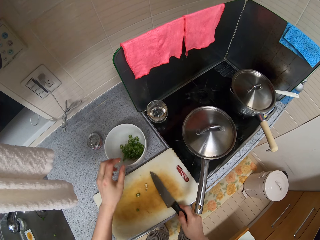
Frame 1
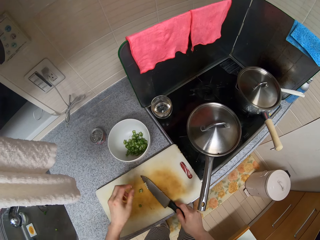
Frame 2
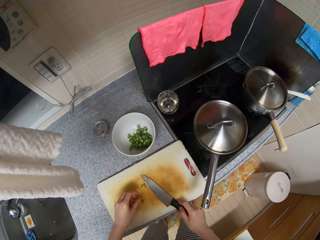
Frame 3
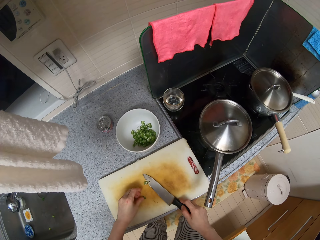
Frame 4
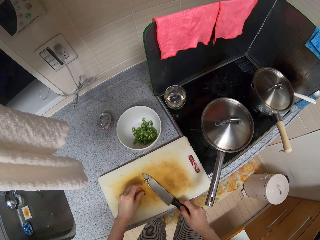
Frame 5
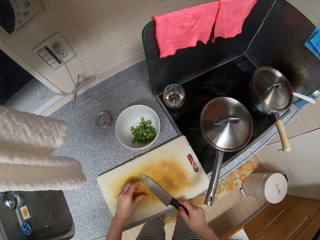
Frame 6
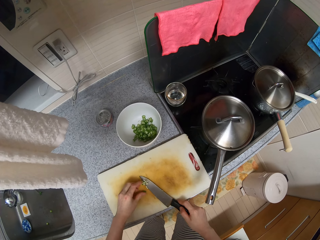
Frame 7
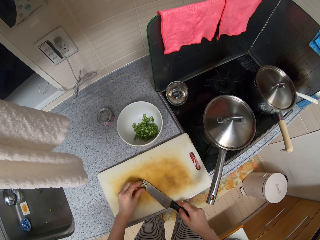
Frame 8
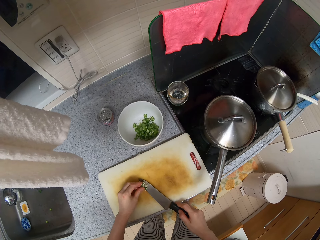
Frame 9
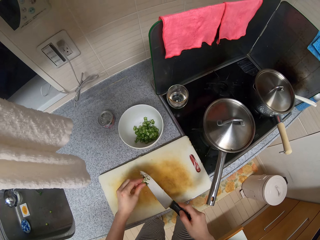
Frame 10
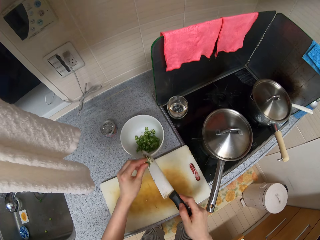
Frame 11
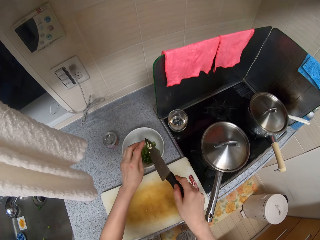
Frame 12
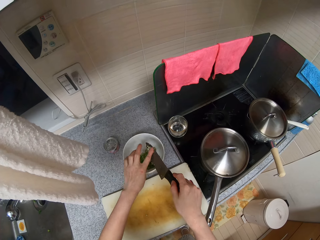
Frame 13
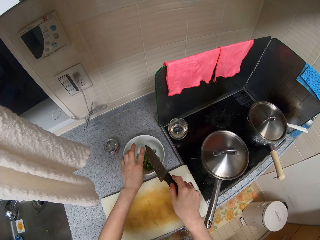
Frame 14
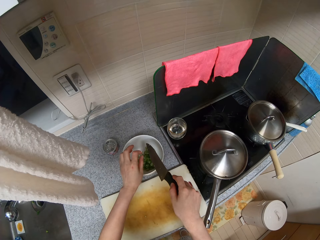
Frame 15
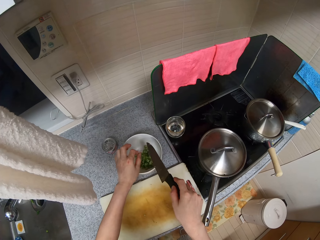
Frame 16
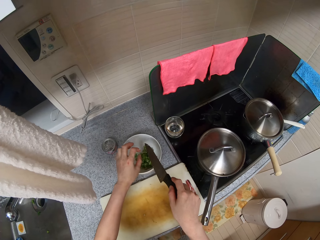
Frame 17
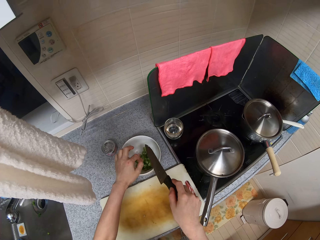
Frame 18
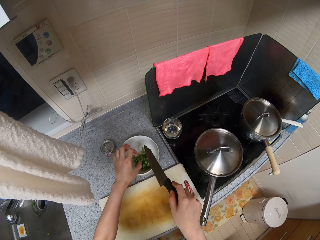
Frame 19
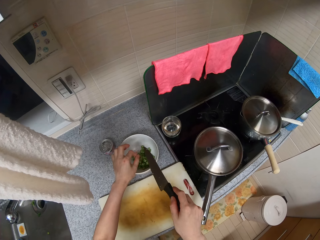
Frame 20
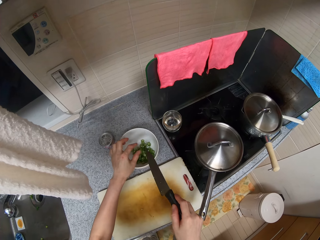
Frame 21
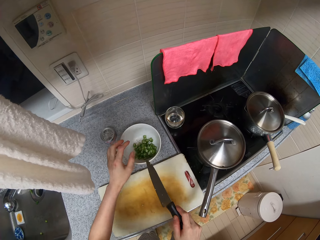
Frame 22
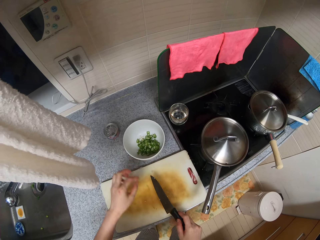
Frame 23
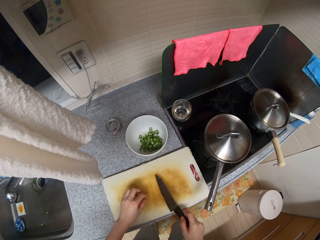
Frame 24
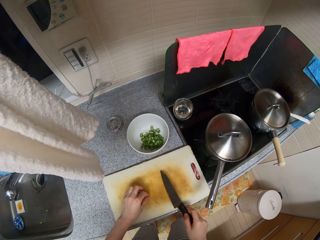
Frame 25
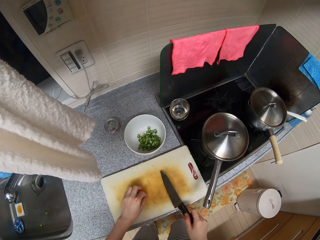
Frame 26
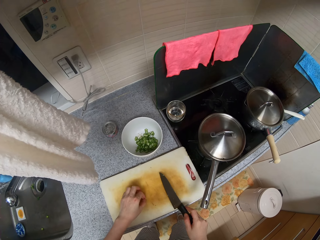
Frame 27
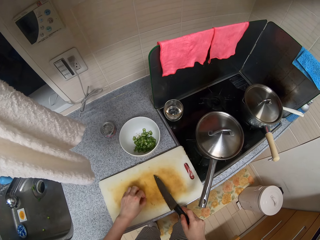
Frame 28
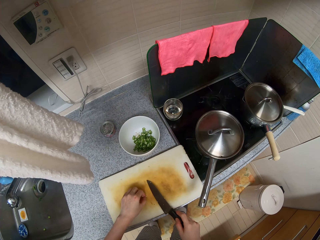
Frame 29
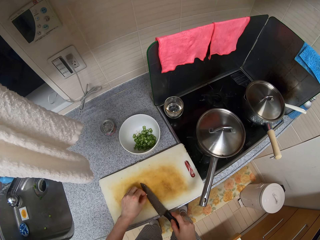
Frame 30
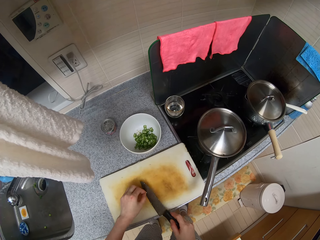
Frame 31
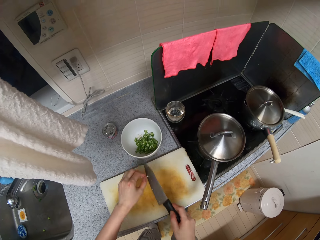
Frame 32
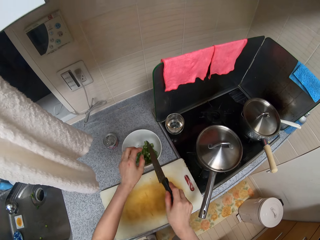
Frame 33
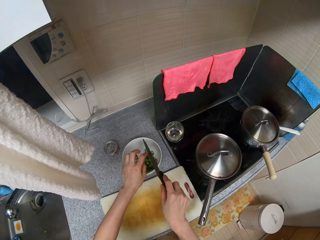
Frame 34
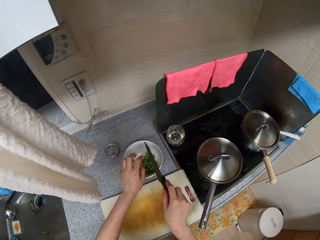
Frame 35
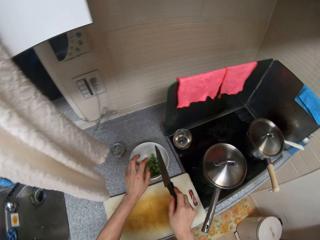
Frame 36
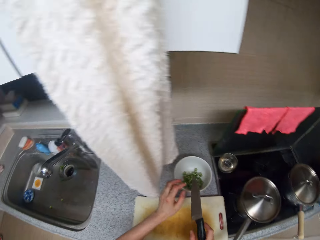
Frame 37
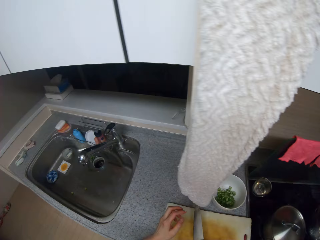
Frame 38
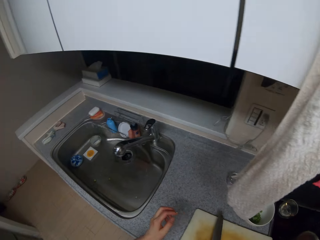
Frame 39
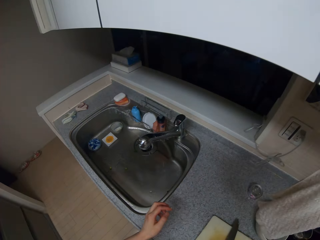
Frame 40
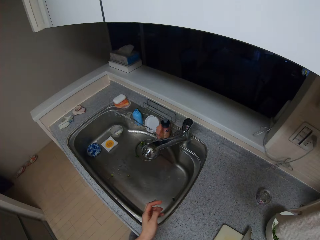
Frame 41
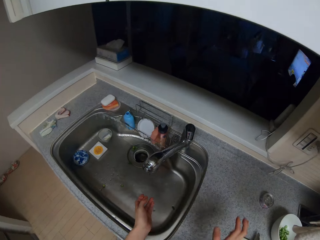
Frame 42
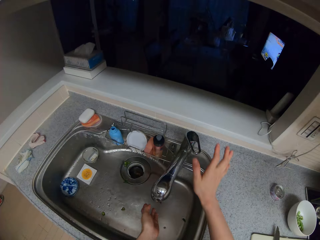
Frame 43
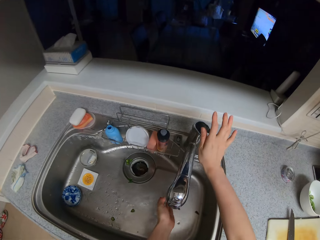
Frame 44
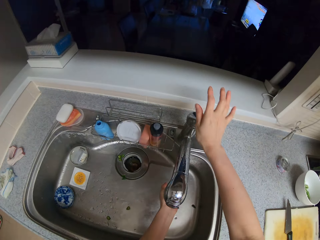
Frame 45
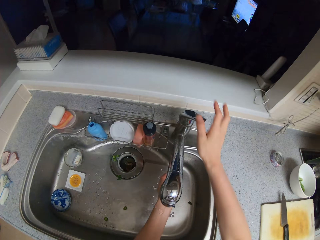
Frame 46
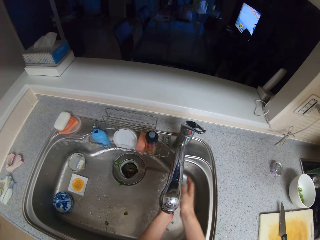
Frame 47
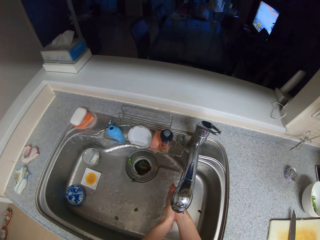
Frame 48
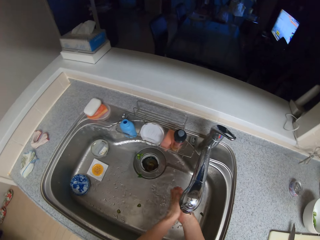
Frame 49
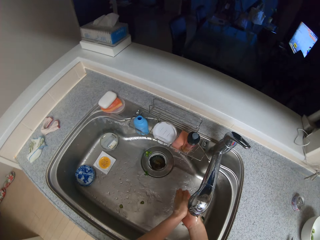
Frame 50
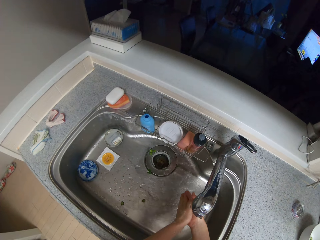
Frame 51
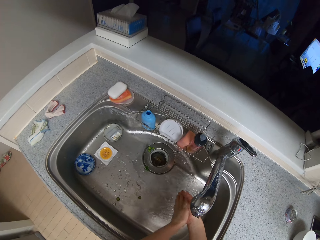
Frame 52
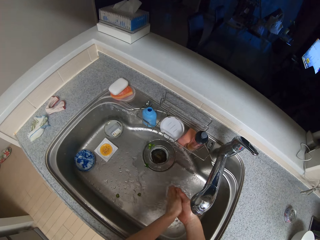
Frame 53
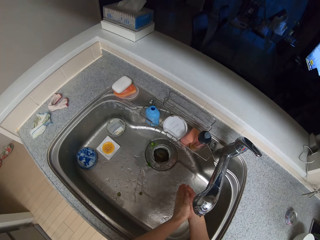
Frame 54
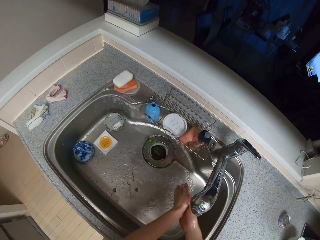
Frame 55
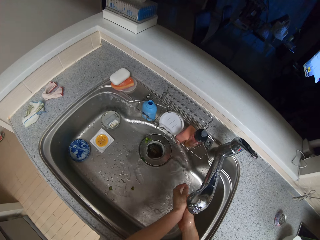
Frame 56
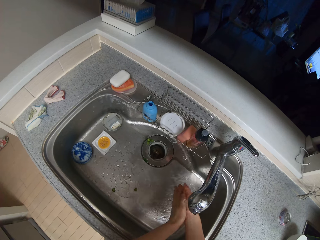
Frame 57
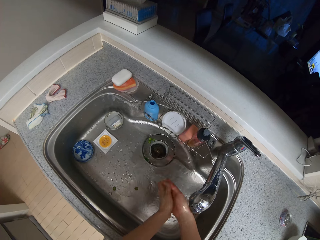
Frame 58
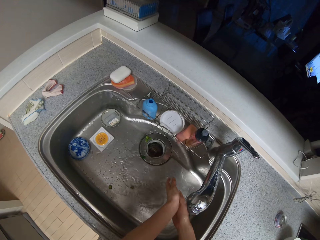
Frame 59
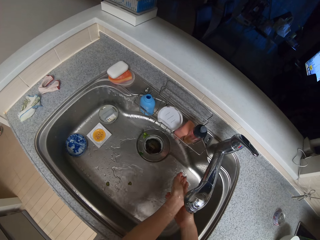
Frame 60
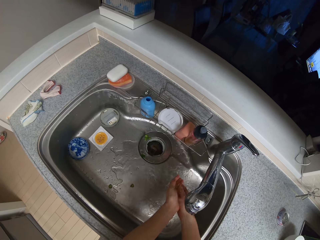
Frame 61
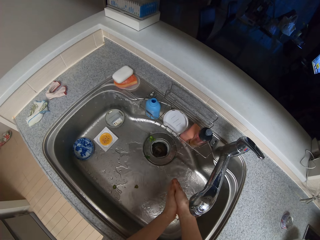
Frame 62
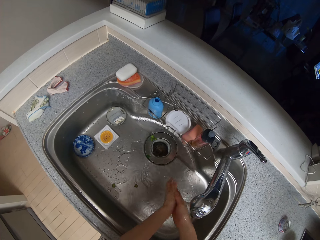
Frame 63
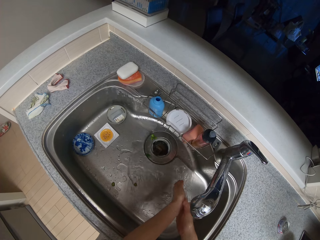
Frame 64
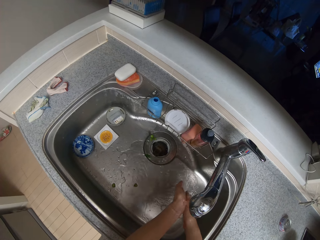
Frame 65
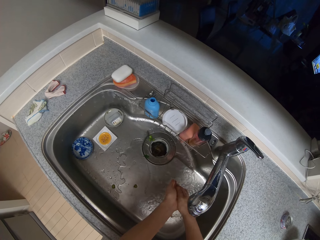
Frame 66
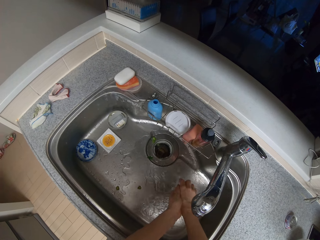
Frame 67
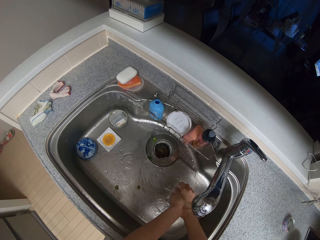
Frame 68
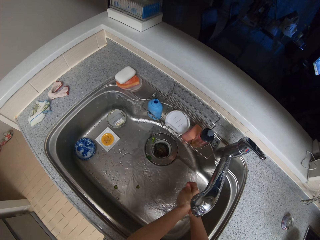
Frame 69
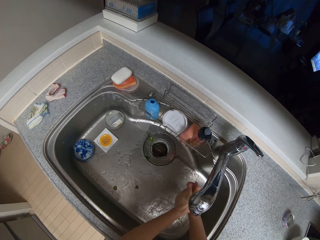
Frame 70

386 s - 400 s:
The camera wearer takes slices of okra on the chopping board with the knife and his left hand. He pours the slices of okra in the bowl. He picks up a slice of okra with his left hand. He drops the slice of okra in the bowl with his left hand. He turns the tap on with his right hand. He washes his hands with water in the sink.

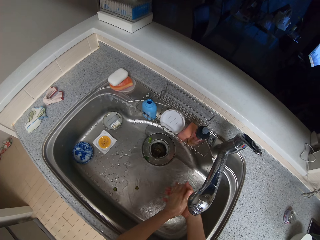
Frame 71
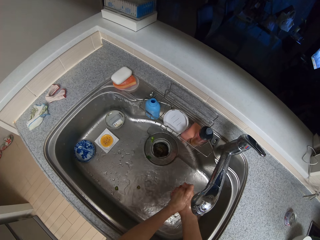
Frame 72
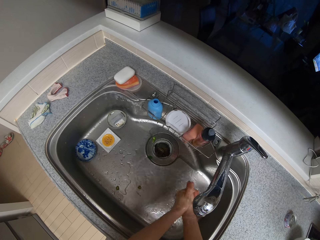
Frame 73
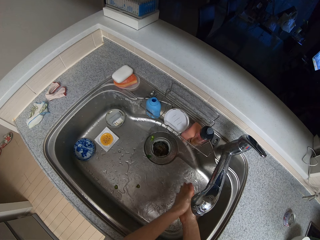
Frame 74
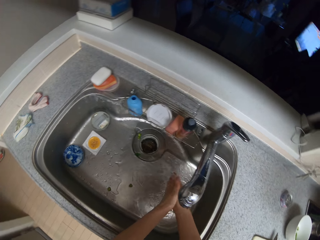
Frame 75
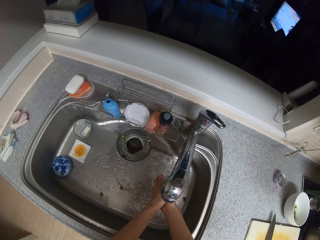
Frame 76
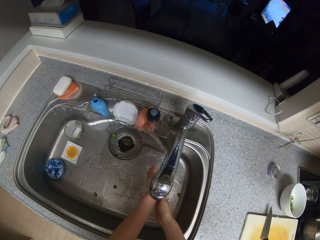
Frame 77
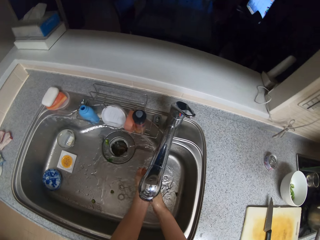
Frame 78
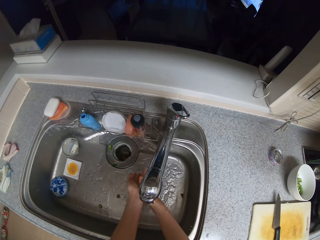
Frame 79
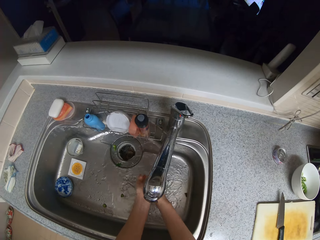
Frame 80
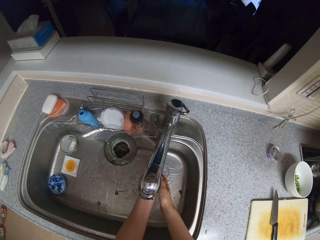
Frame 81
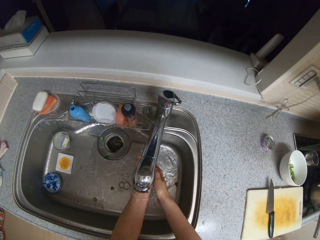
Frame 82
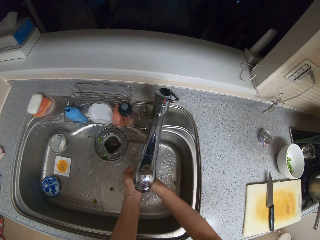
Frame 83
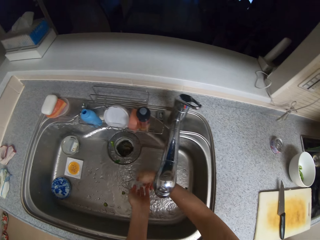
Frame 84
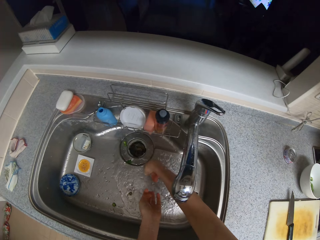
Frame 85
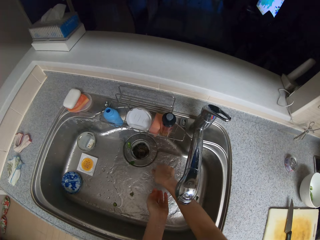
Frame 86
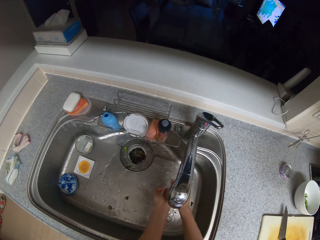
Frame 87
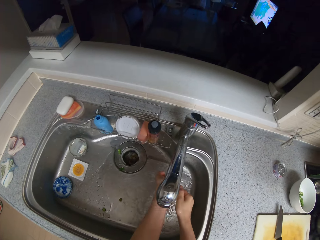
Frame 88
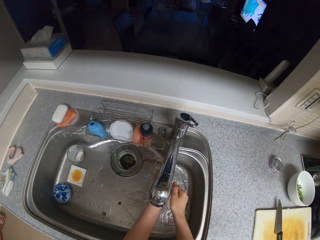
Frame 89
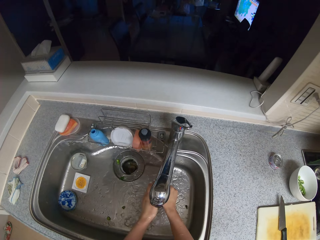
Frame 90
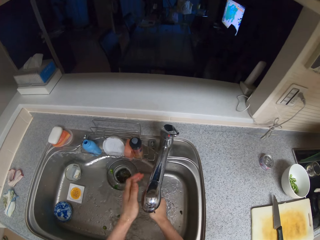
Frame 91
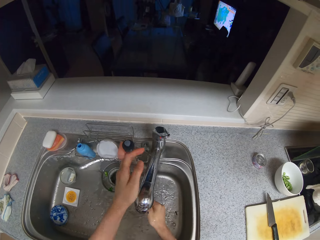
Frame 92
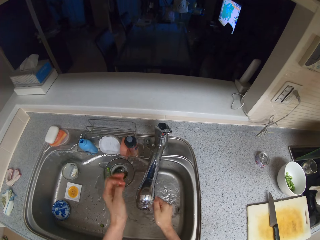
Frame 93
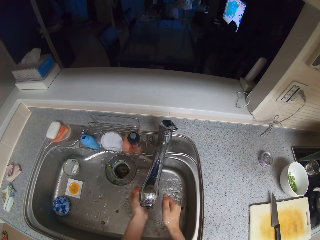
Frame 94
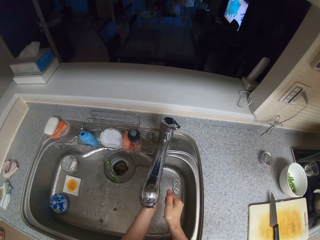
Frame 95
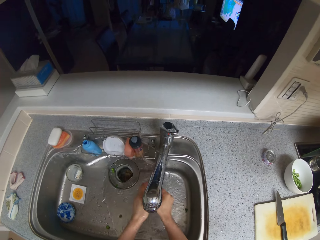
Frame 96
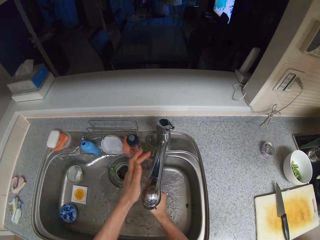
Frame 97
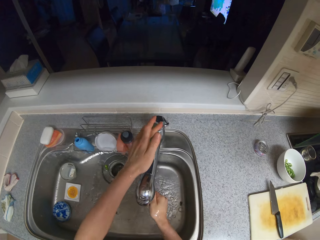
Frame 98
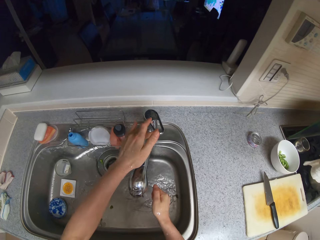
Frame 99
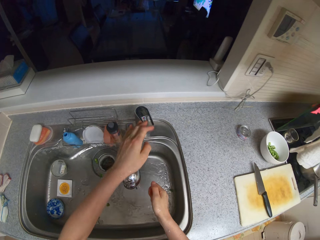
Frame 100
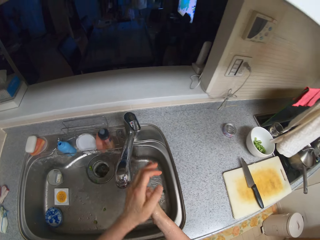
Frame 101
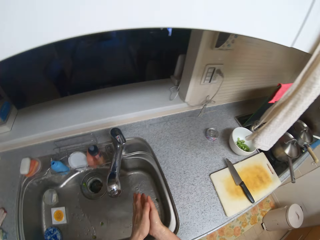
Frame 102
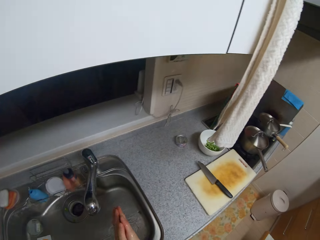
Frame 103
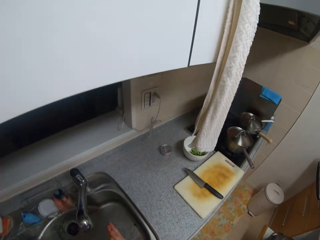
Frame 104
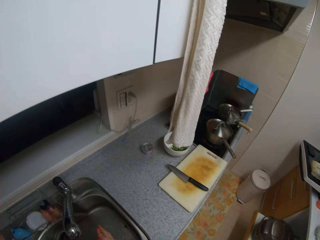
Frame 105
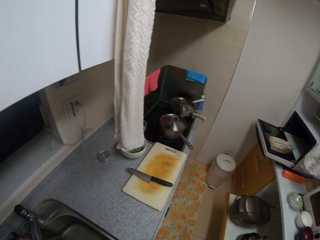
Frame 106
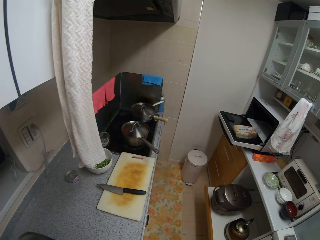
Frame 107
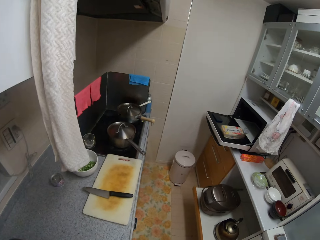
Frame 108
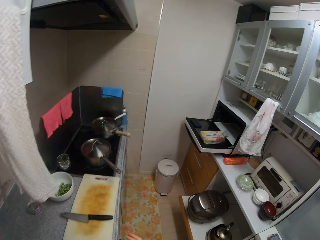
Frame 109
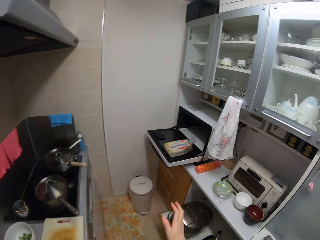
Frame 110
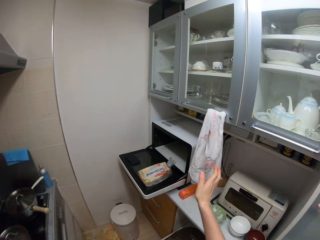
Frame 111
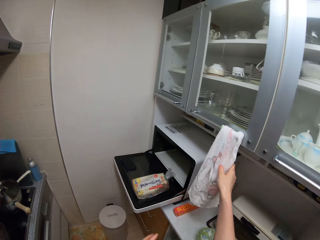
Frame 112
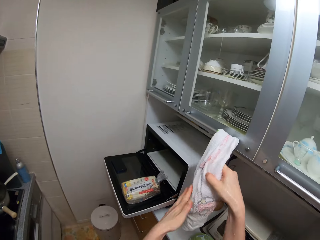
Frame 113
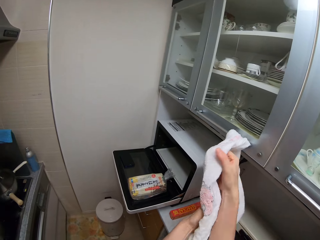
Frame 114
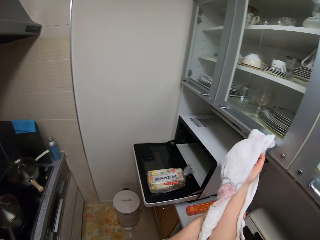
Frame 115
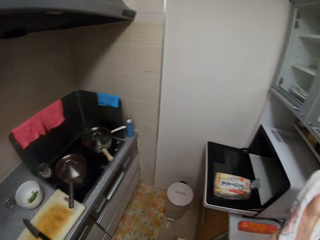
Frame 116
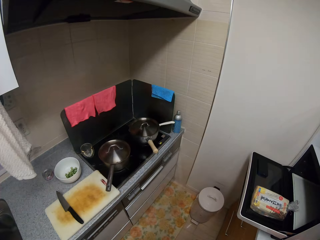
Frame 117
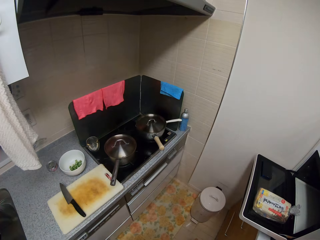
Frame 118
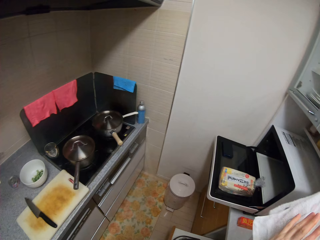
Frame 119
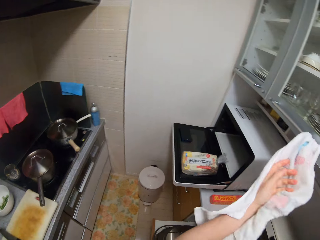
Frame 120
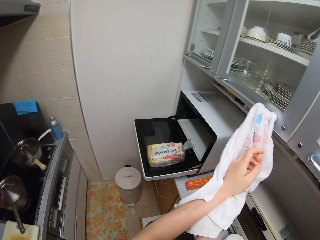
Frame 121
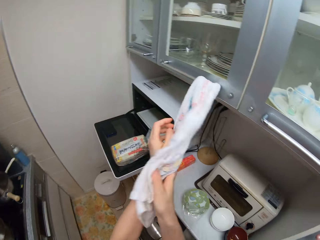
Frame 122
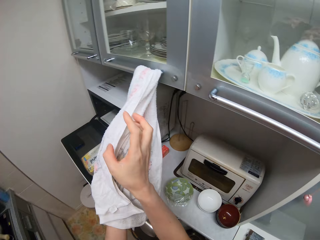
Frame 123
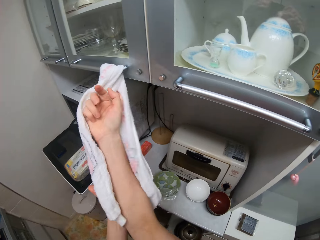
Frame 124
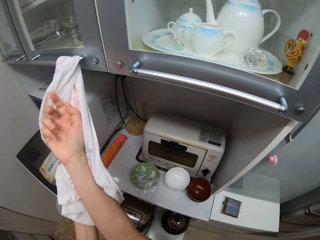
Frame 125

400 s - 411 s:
The camera wearer turns the tap off with his left hand. He dries his hands with the kitchen towel.
